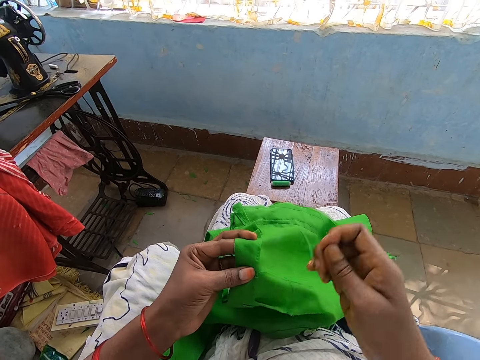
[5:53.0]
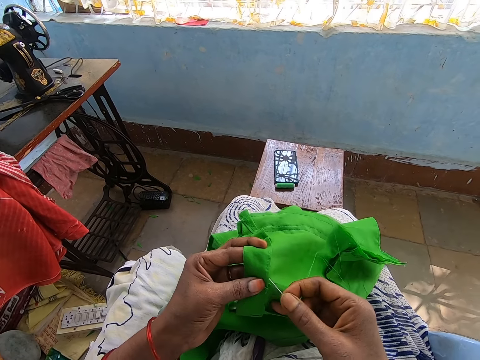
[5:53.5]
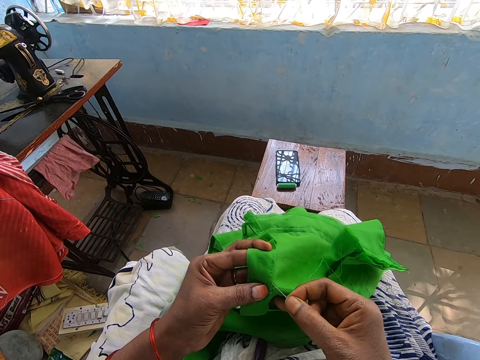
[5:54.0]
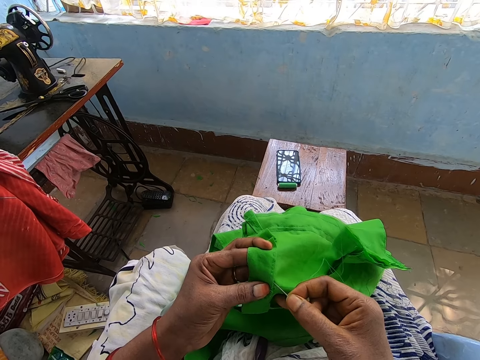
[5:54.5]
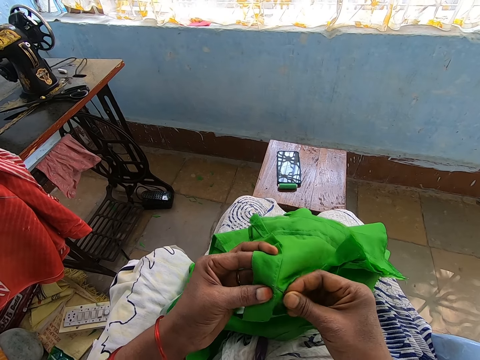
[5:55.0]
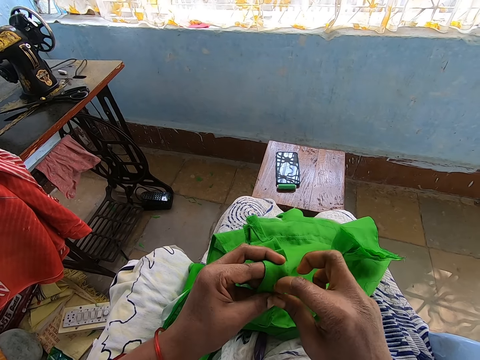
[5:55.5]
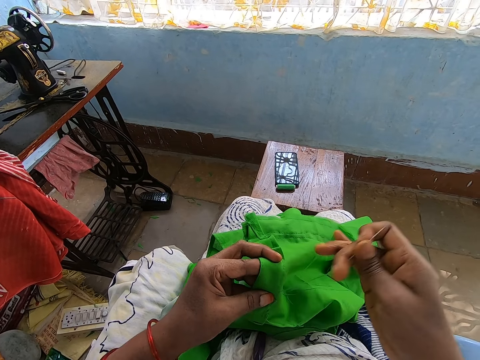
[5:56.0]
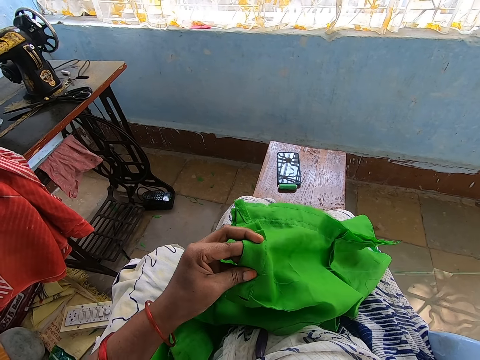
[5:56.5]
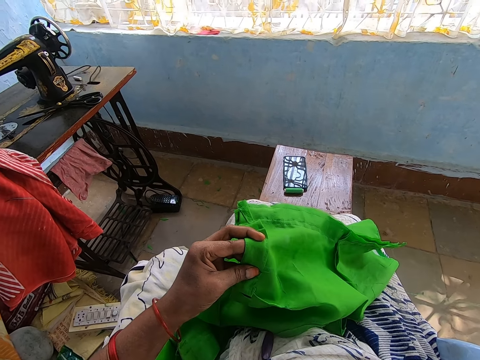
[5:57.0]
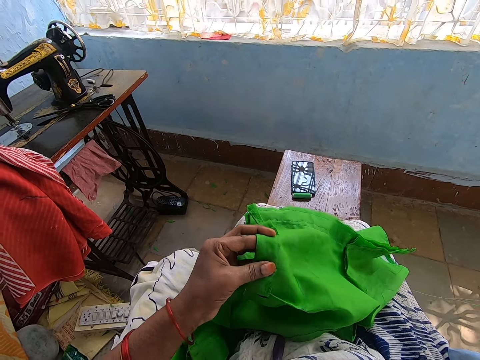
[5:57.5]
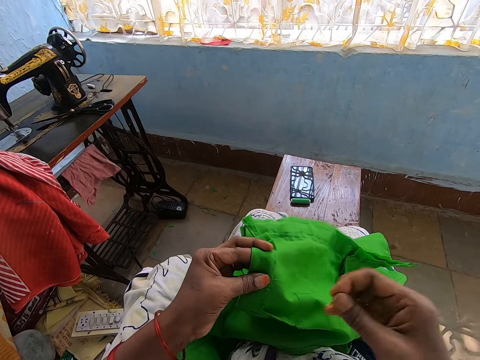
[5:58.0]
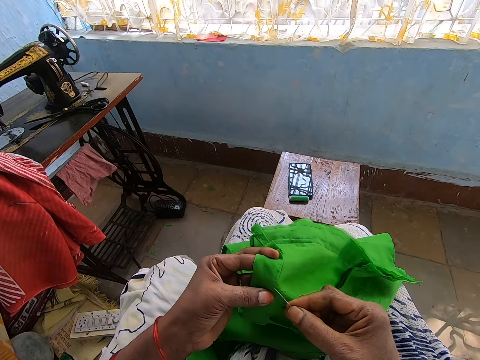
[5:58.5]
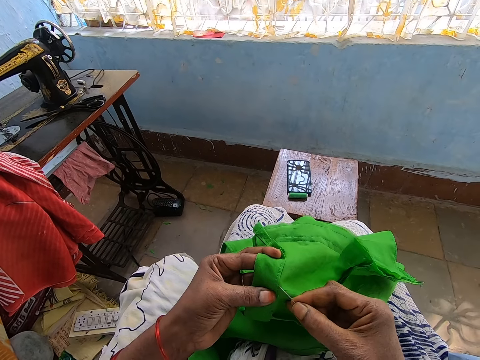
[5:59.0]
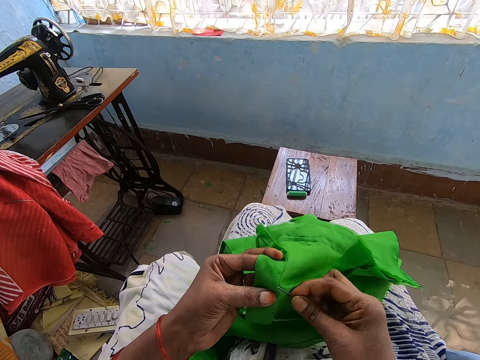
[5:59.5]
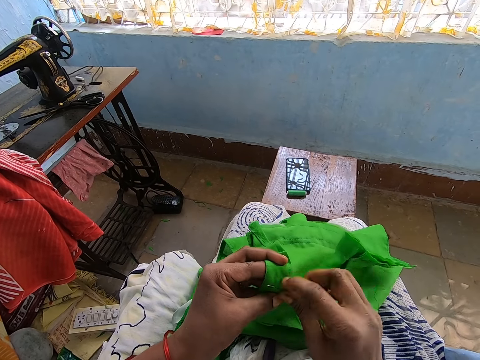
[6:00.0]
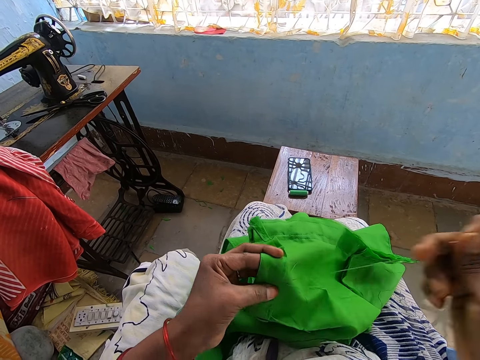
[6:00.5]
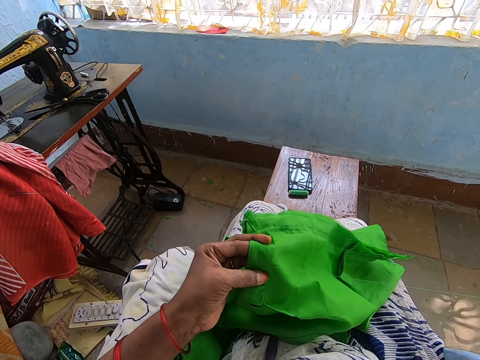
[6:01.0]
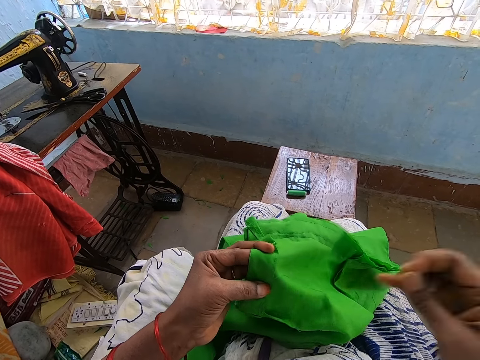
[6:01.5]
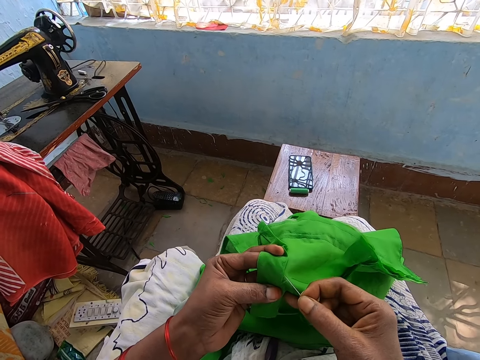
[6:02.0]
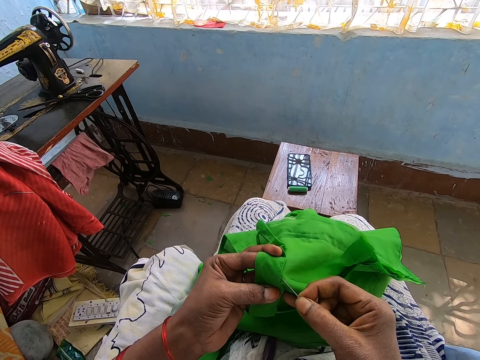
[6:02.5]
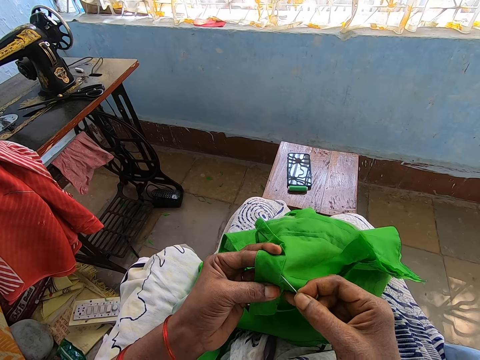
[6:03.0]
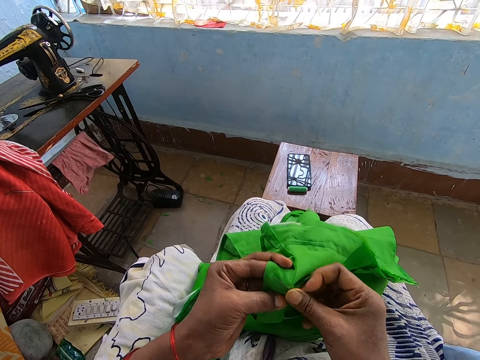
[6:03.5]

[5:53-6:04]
The camera wearer stitches the piece of cloth in her left hand with the needle and thread in her right hand in a room.

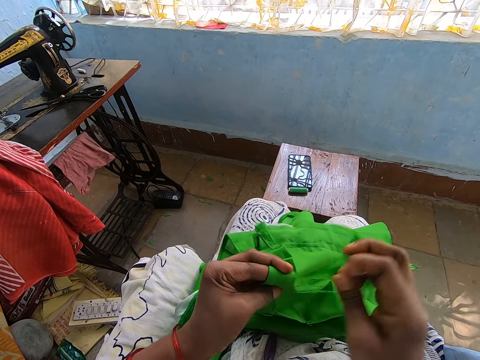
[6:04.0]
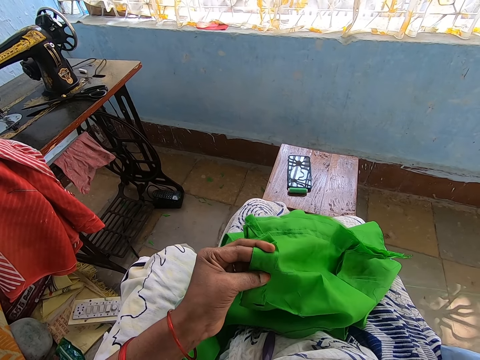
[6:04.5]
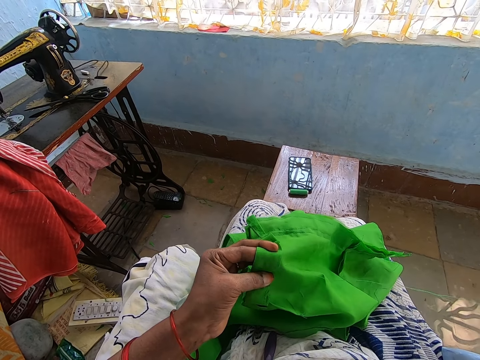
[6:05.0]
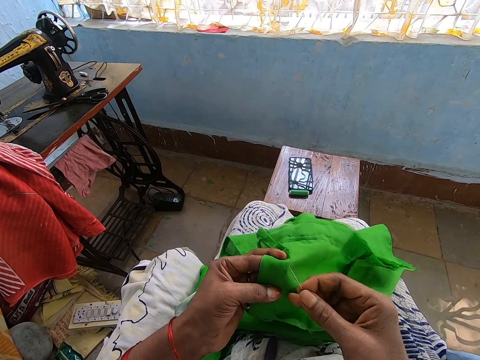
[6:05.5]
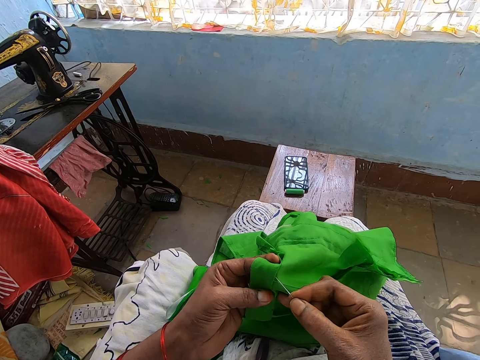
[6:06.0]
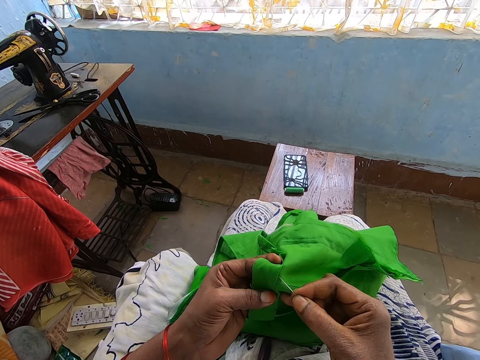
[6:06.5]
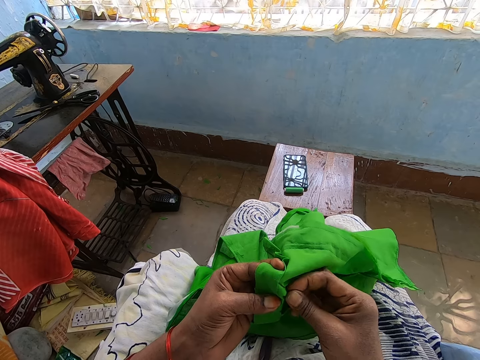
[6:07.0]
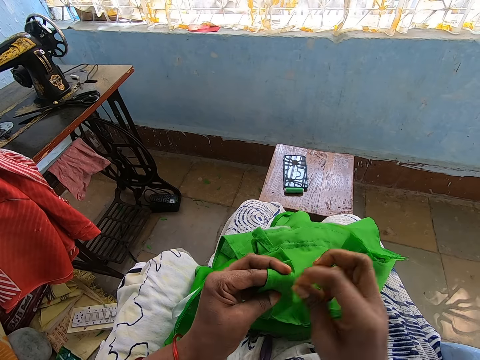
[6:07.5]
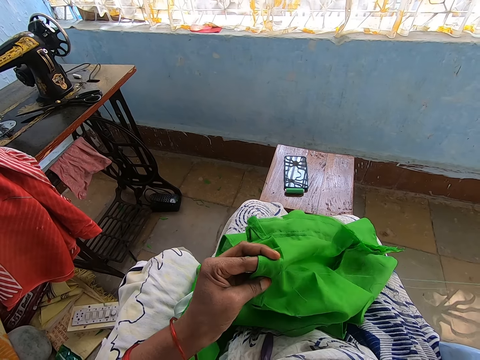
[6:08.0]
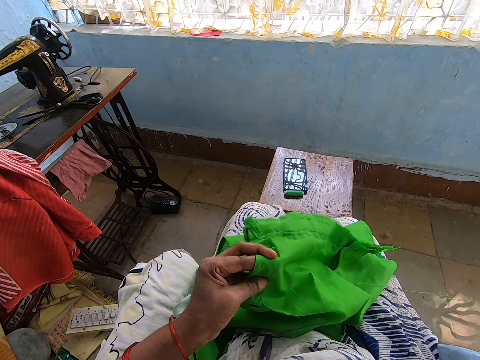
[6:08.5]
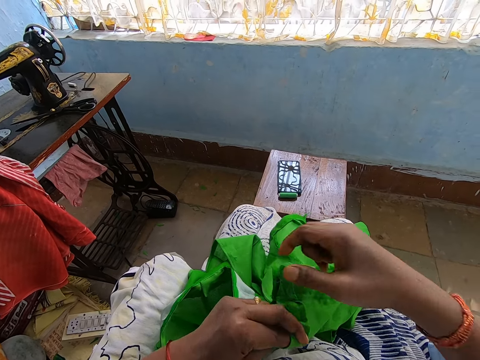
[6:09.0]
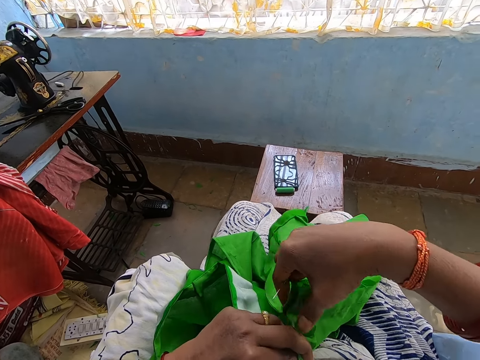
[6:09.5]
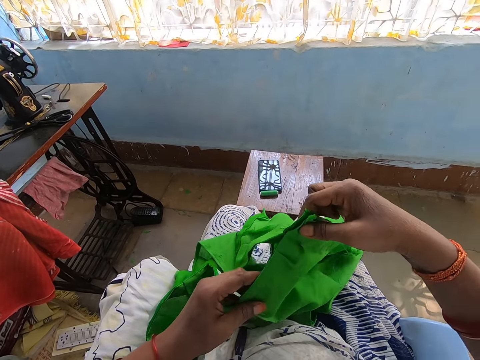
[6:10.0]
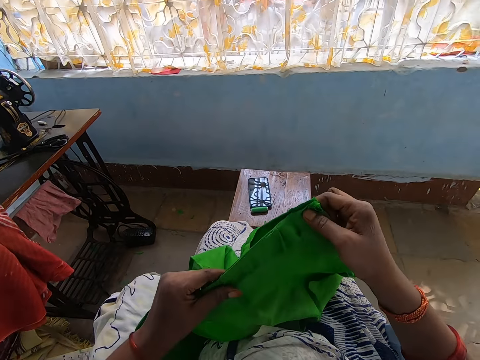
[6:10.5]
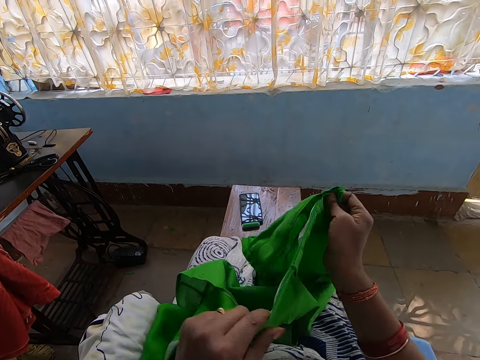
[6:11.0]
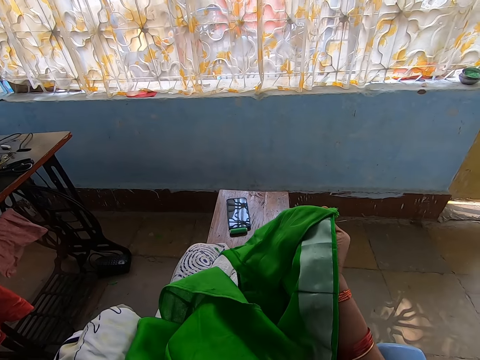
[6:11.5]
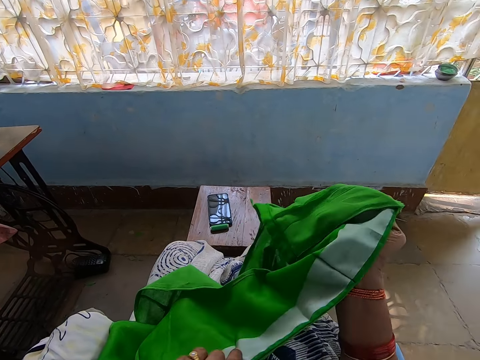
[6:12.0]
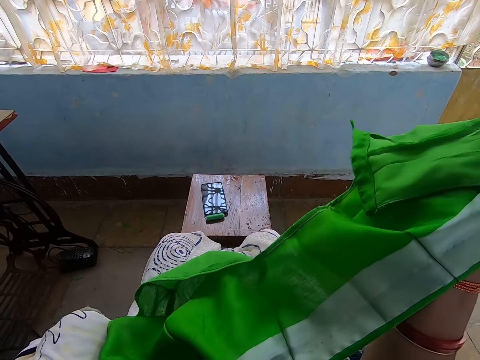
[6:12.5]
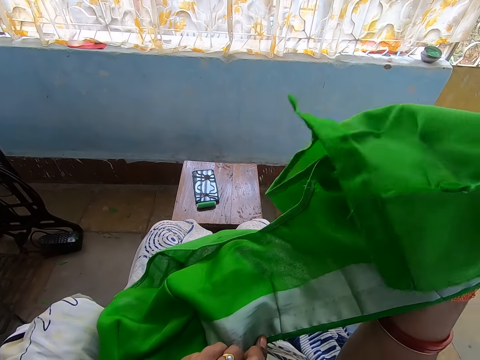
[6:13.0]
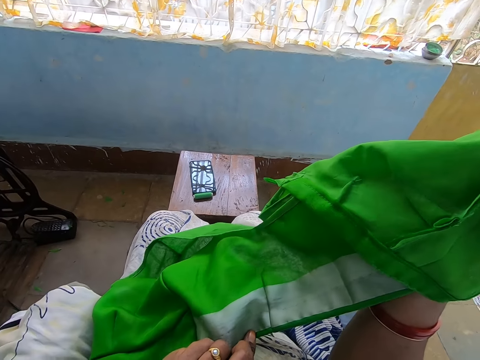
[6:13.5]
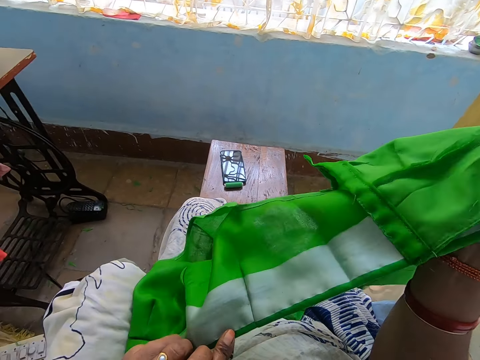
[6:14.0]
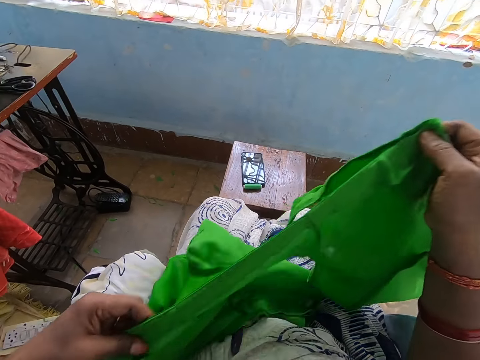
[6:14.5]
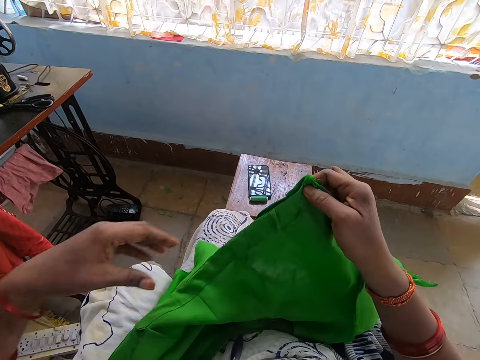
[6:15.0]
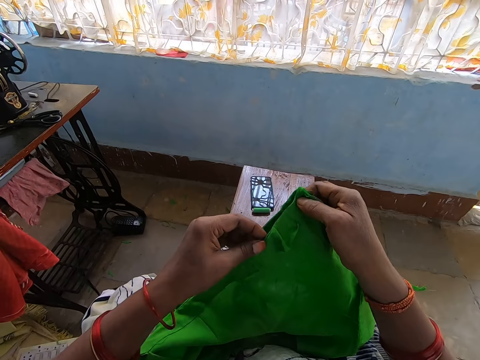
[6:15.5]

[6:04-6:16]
The camera wearer adjusts the piece of cloth with both hands. She turns the fabric.

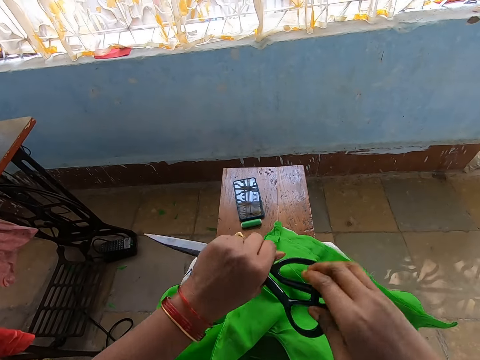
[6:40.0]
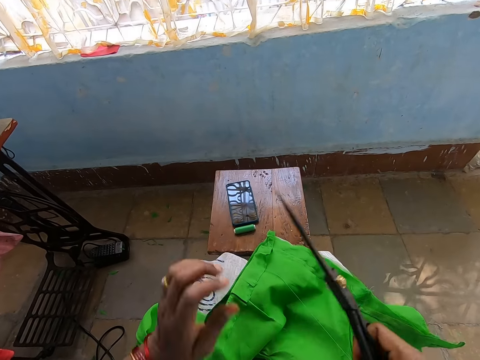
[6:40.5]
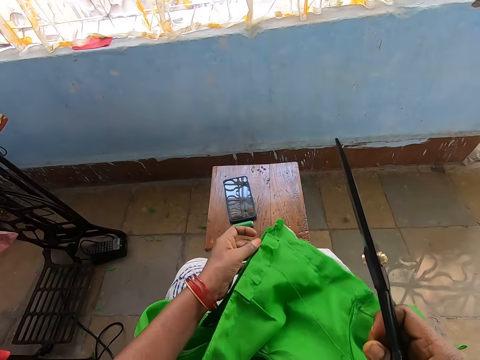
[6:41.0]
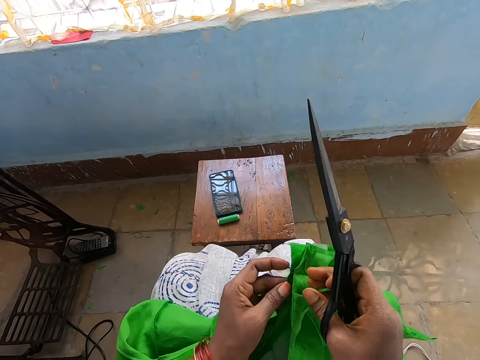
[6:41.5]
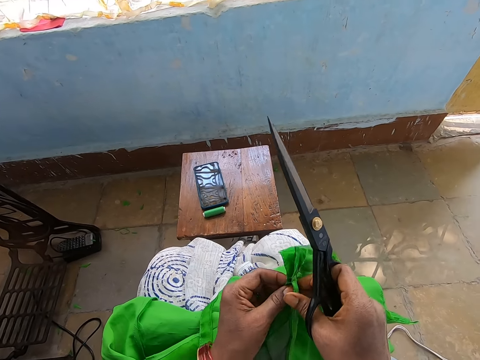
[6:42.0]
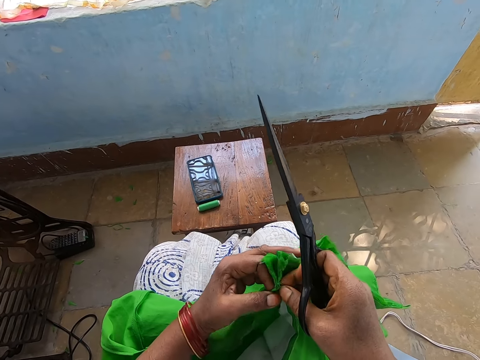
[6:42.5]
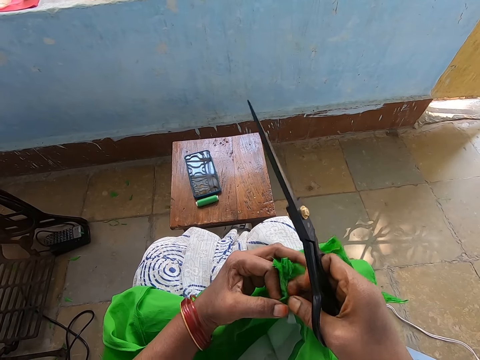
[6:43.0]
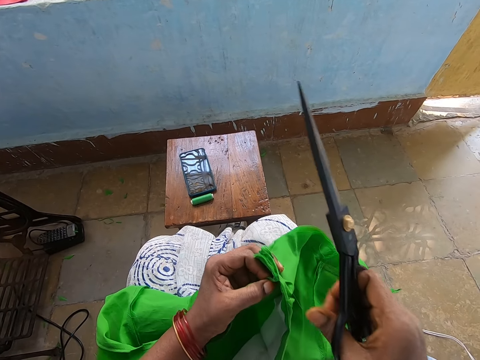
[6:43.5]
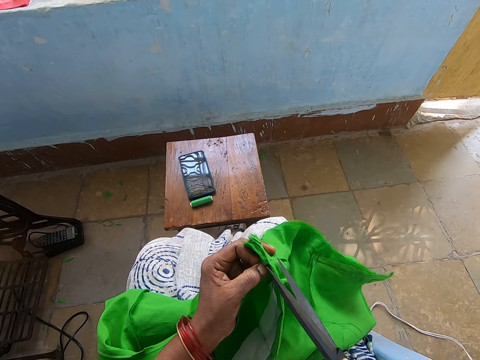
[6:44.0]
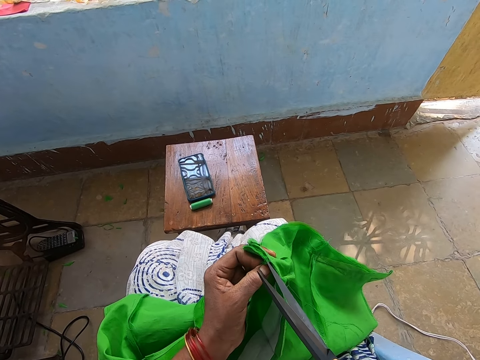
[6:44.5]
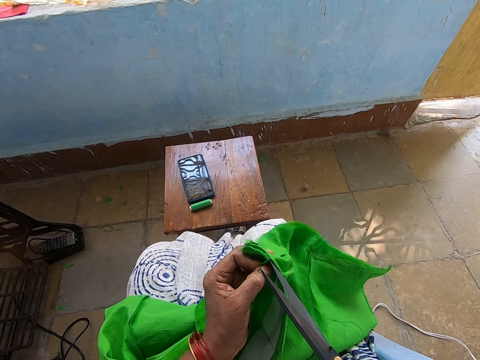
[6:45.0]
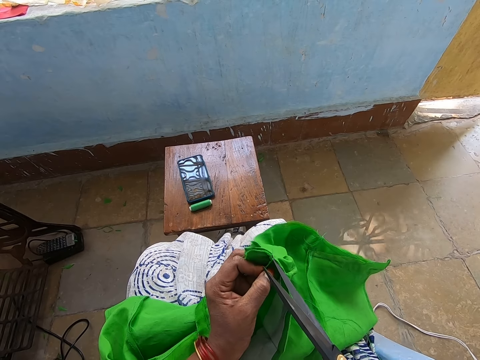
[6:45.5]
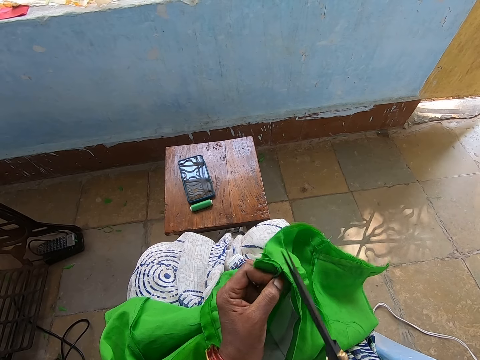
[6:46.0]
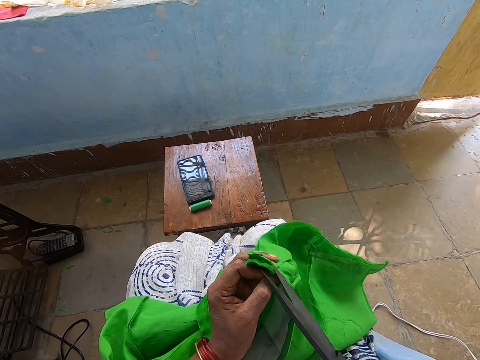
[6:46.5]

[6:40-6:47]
The camera wearer passes the scissors from her left hand to her right hand. She adjusts the piece of cloth on her lap with her left hand. She adjusts the piece of cloth with both hands. She trims threads on the piece of cloth in her left hand with the scissors in her right hand.
